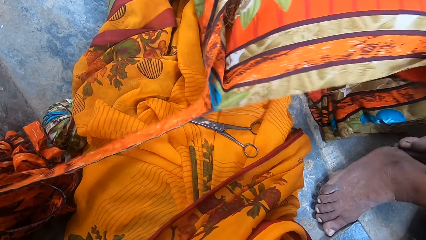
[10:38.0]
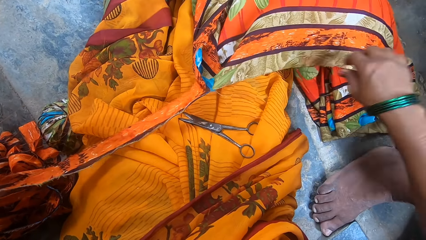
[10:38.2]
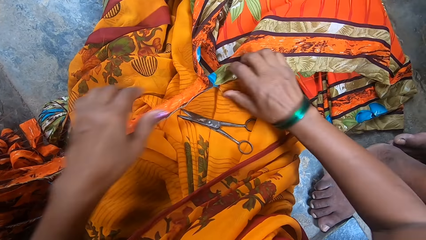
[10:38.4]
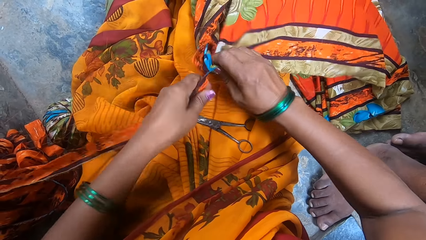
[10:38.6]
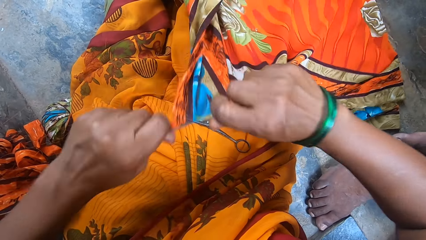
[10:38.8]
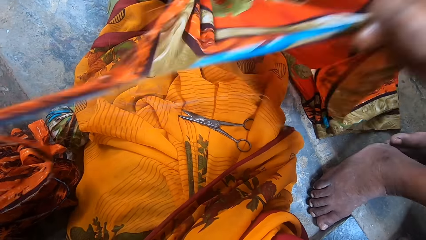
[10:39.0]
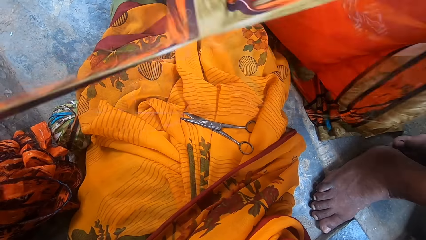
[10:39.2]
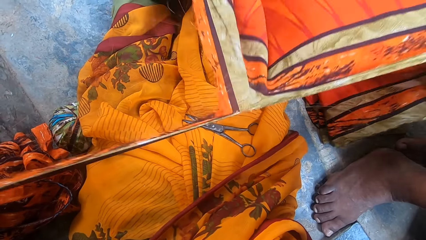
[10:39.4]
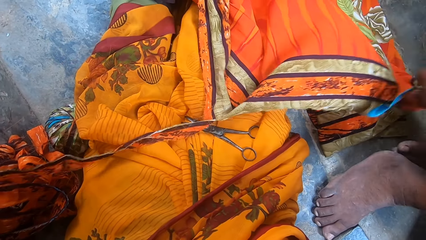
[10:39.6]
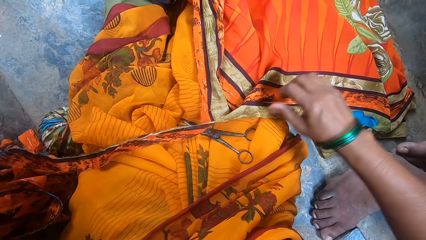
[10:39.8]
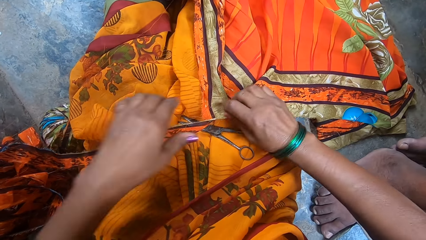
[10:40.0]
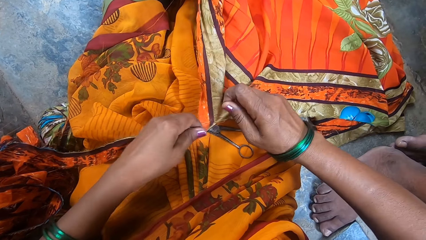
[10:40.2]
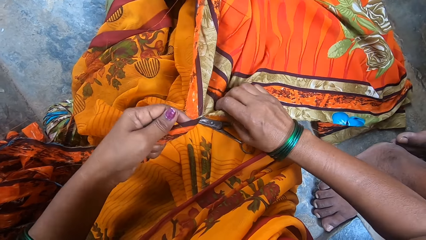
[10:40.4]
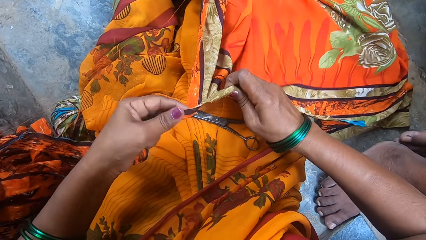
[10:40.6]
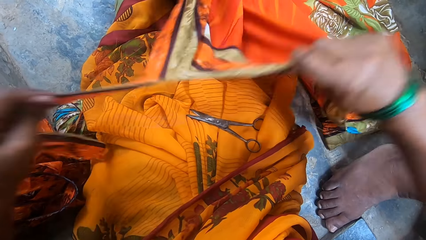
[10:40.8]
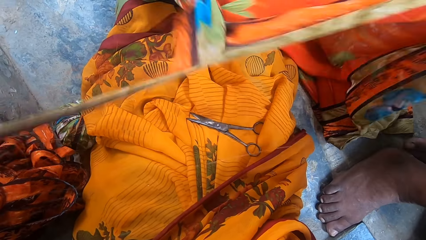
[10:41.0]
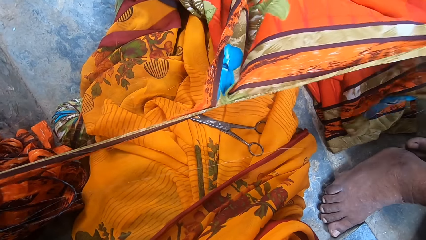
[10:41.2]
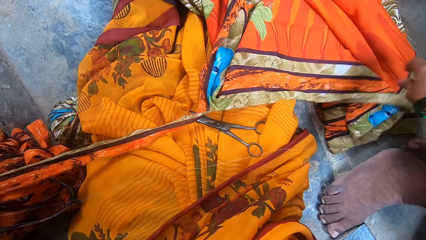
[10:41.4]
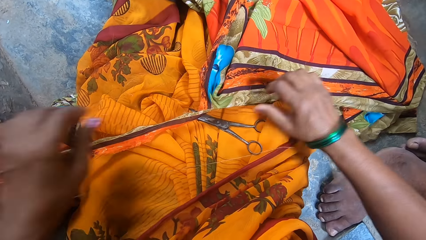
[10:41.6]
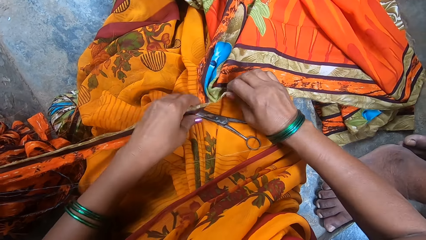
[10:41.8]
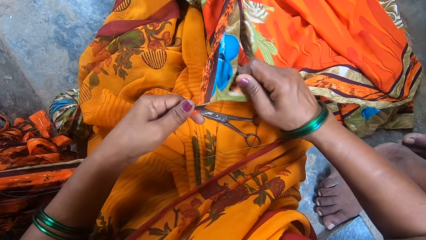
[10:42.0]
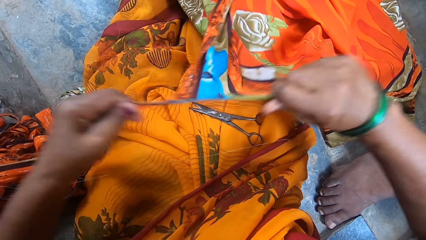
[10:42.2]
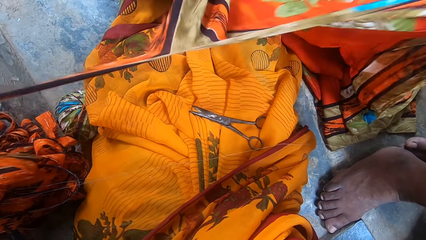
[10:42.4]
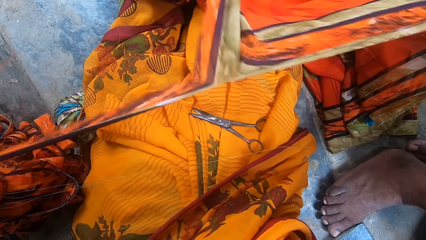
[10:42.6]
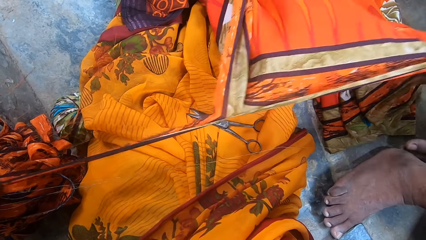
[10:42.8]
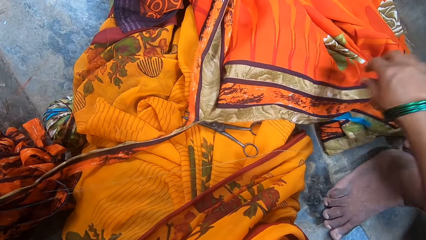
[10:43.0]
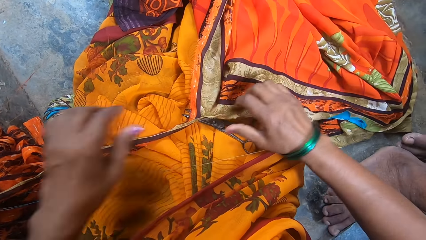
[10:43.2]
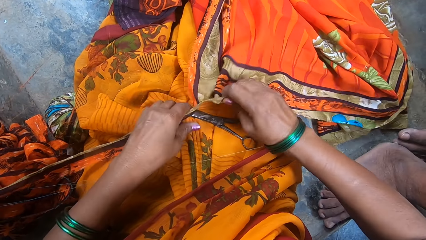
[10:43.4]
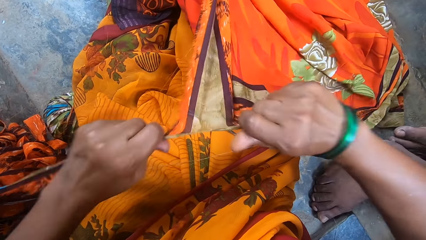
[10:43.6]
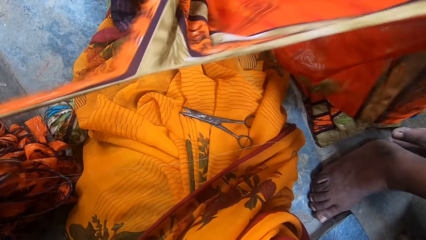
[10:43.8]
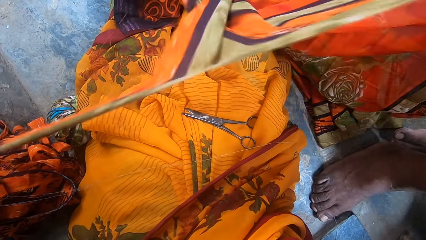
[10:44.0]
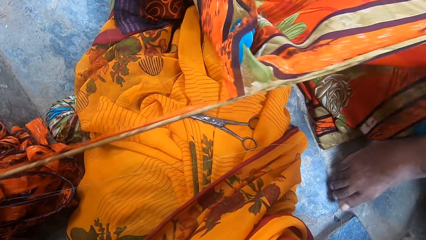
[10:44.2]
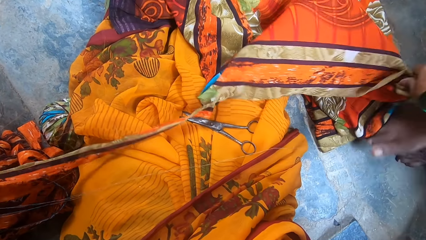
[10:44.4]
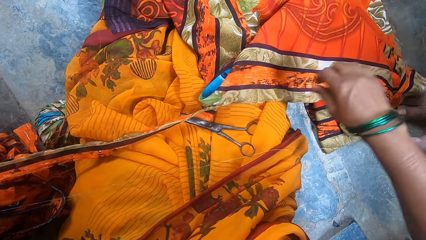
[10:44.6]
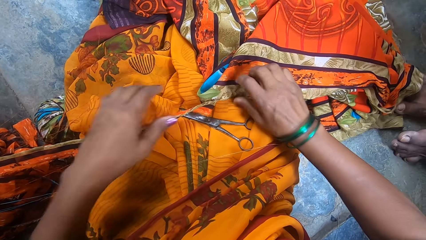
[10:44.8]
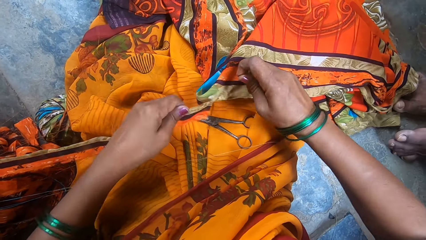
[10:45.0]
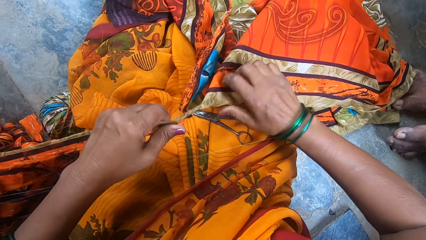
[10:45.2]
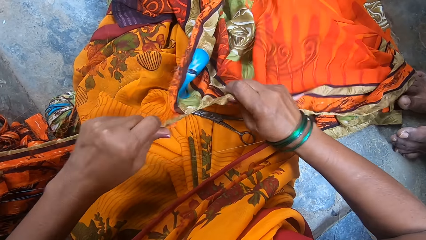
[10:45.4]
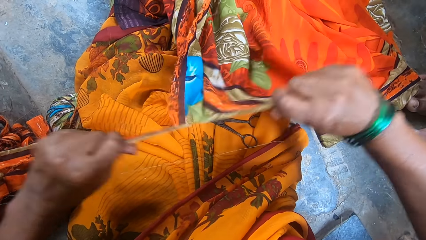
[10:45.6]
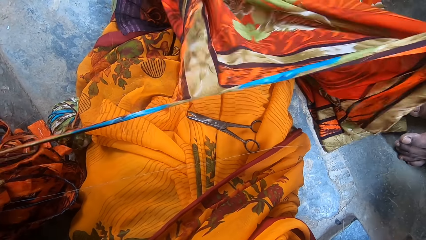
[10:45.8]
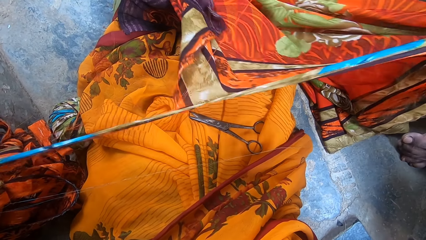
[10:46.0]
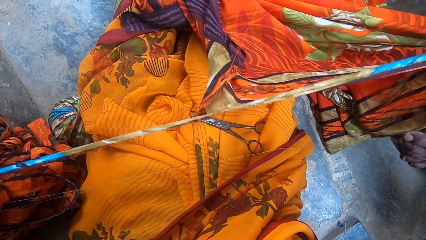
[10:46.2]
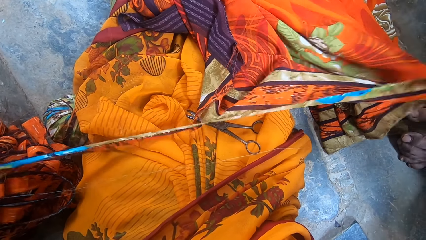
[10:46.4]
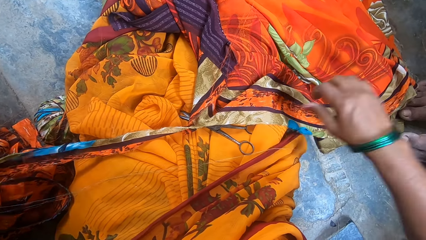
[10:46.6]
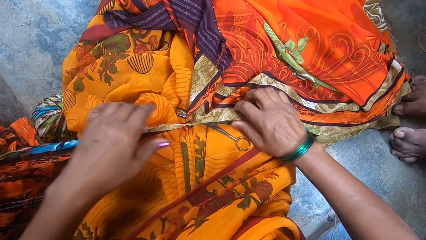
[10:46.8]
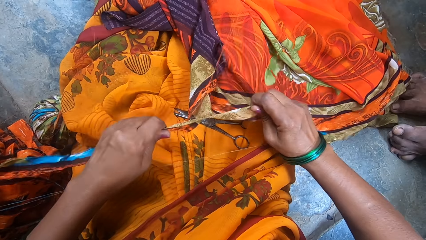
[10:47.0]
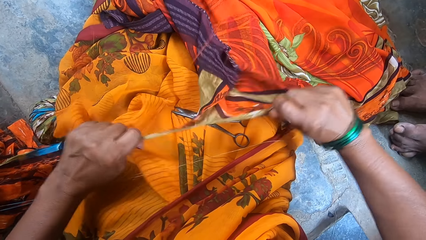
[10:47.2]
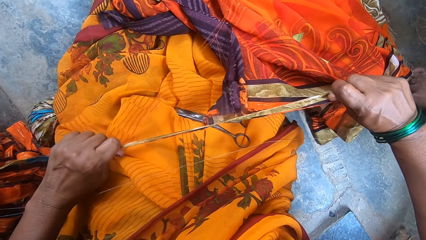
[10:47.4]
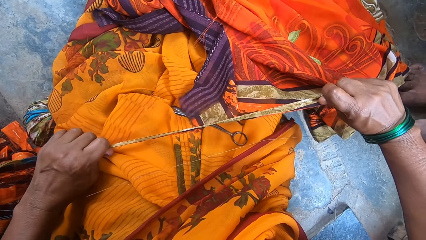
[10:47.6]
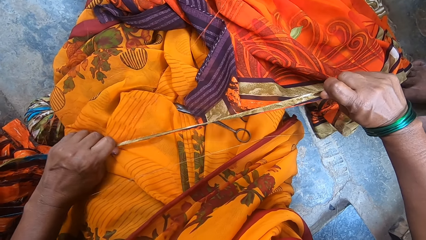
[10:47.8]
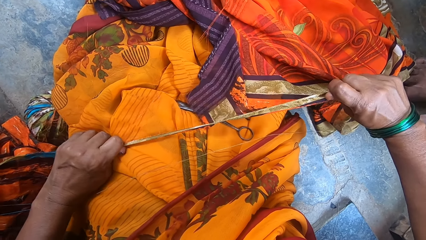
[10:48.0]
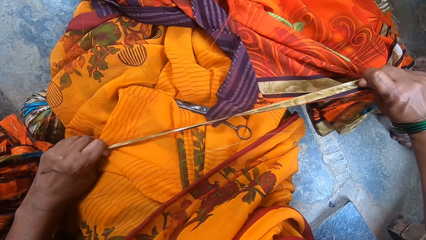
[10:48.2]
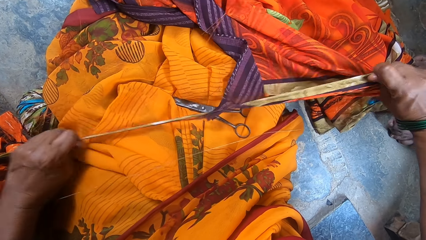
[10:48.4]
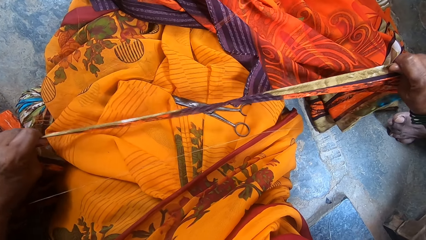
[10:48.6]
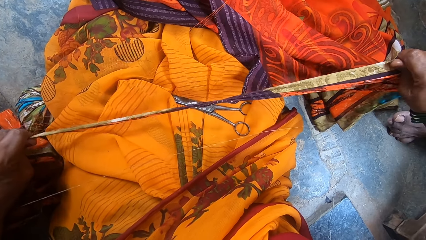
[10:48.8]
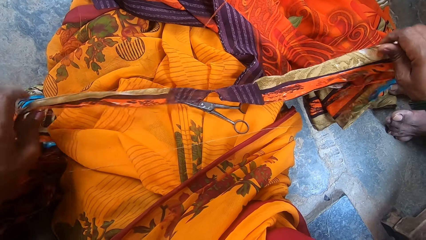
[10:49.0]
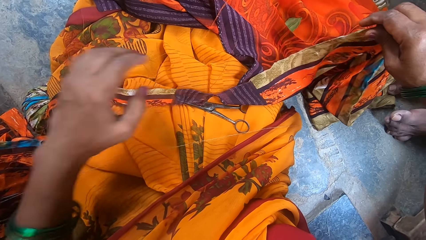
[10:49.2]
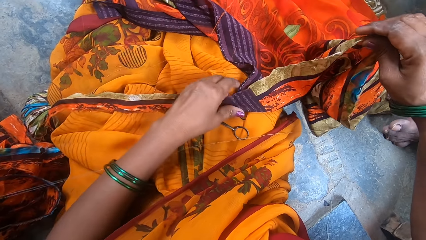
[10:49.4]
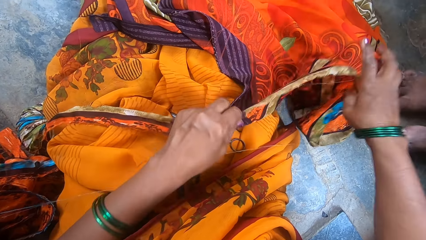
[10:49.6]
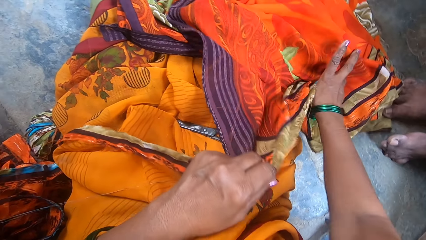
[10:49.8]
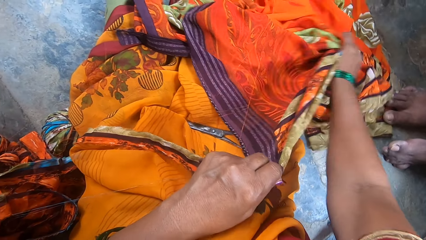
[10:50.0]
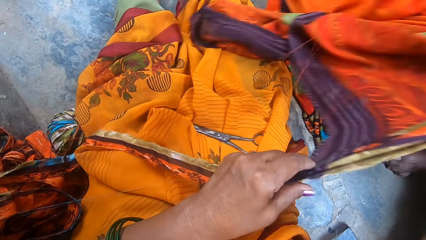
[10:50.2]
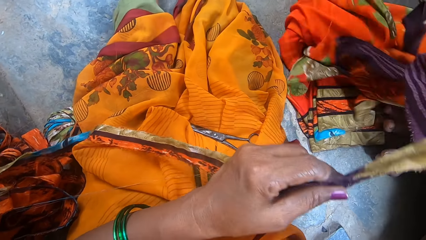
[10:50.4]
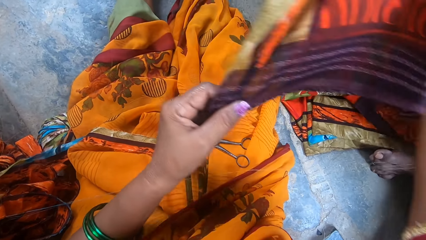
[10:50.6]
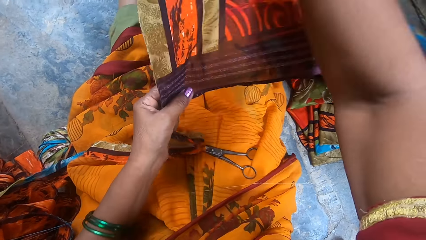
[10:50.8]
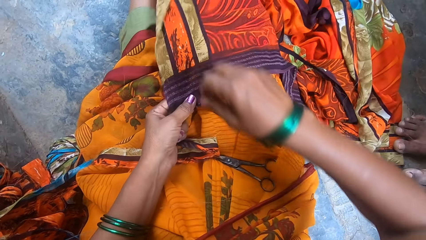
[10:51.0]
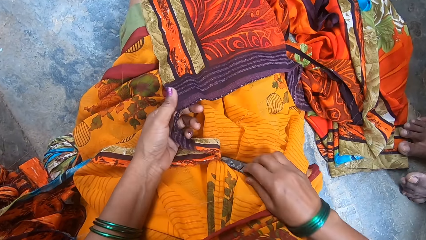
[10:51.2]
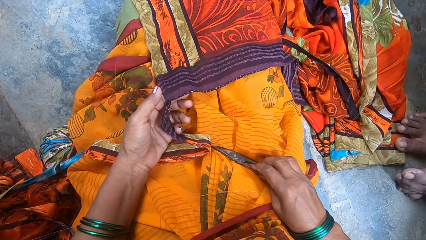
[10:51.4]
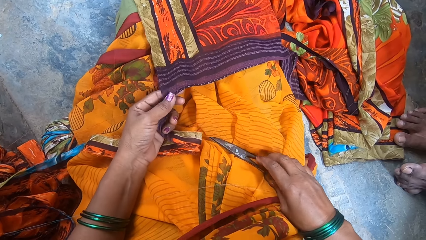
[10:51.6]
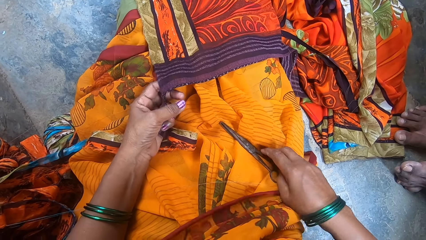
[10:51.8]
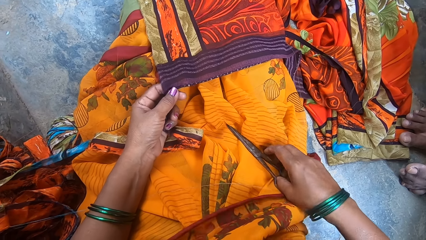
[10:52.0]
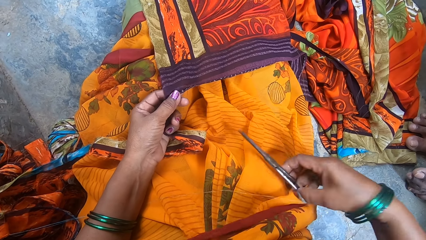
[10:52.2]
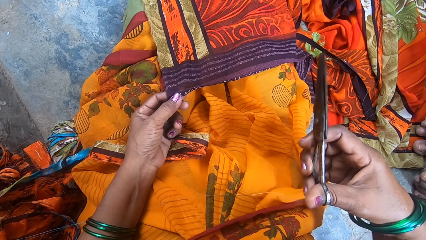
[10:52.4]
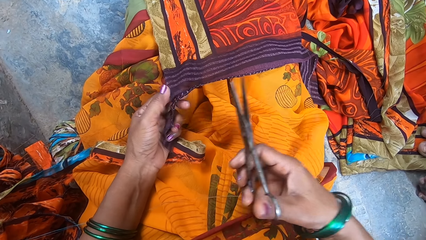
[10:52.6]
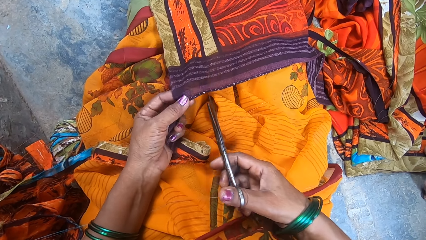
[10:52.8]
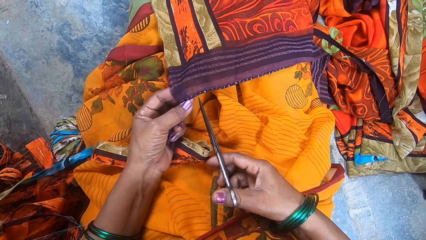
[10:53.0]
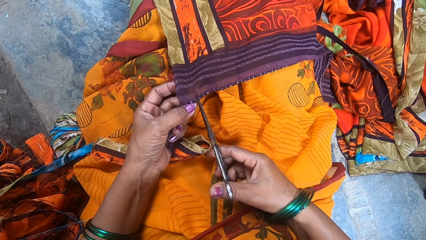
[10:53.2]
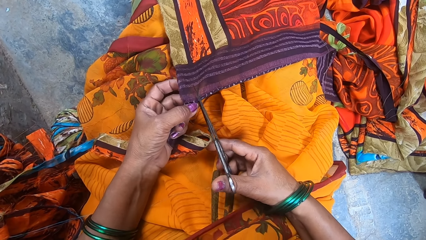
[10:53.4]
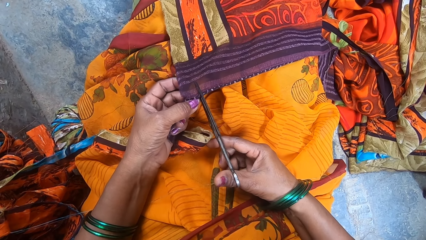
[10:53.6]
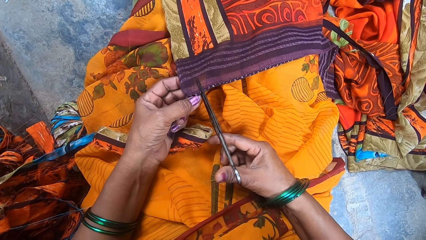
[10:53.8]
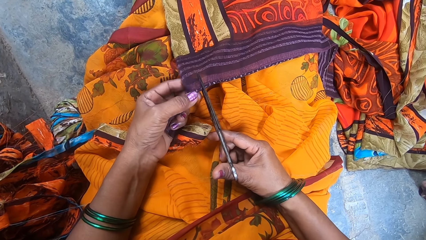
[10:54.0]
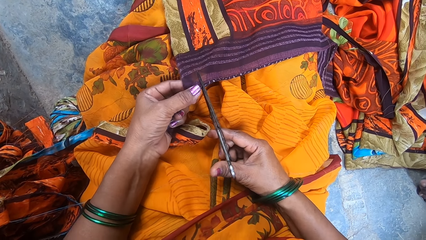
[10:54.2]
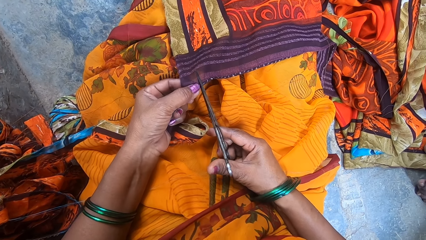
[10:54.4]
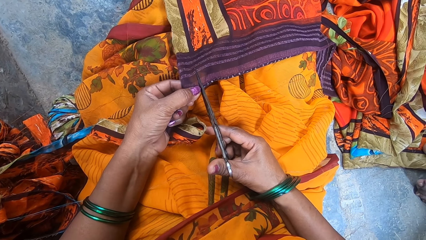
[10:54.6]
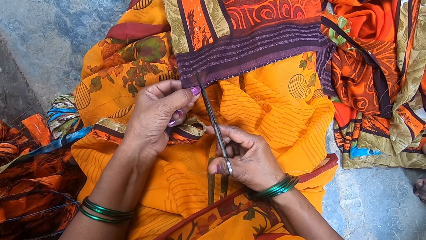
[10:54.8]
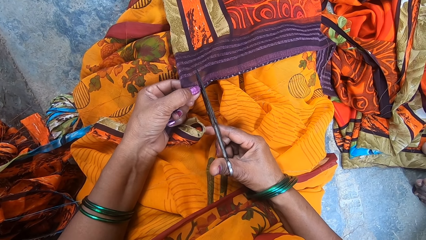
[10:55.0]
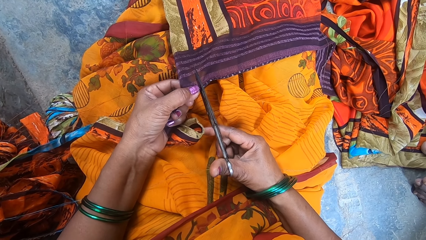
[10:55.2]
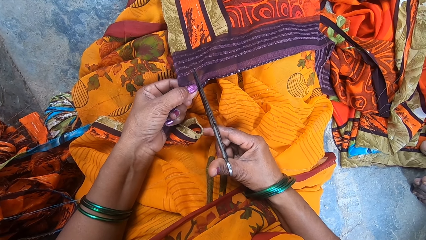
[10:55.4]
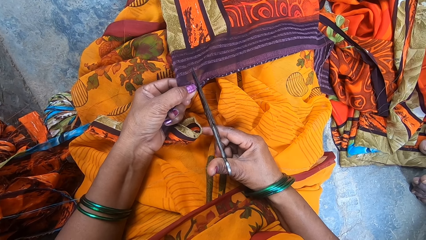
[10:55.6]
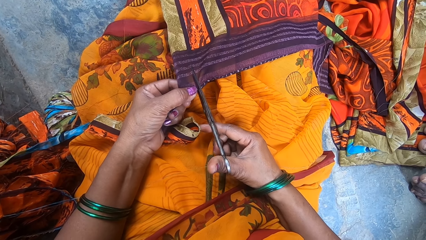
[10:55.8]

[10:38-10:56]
A boy moves his legs. The camera wearer turns the fabric. They pick up a pair of scissors. They cut the fabric with the pair of scissors.
